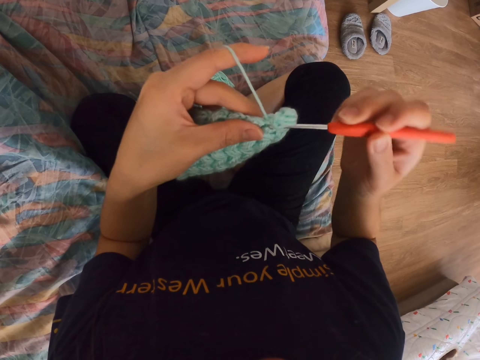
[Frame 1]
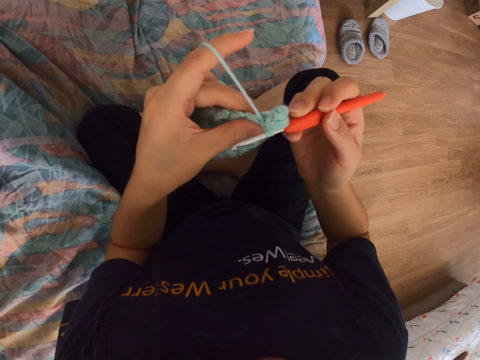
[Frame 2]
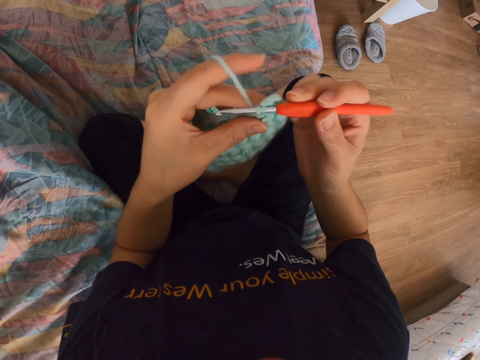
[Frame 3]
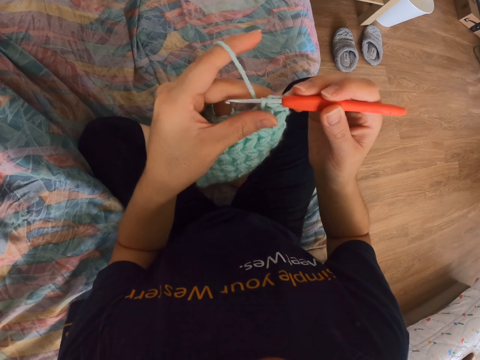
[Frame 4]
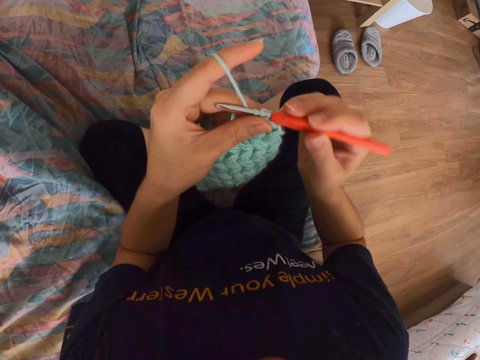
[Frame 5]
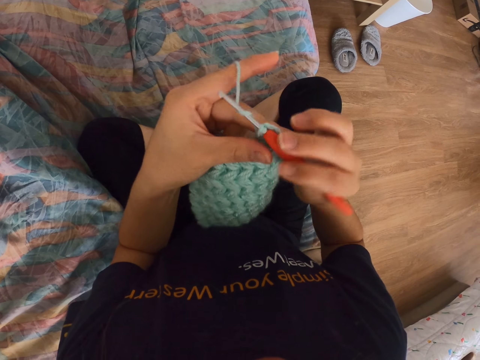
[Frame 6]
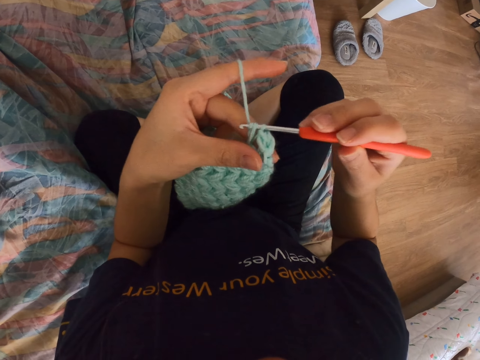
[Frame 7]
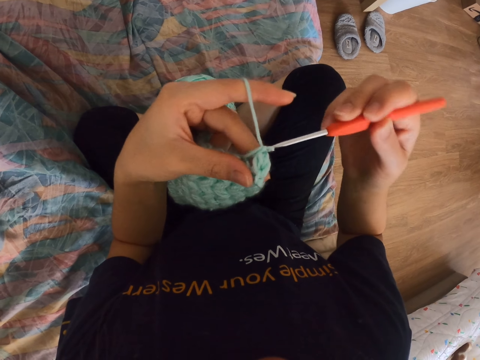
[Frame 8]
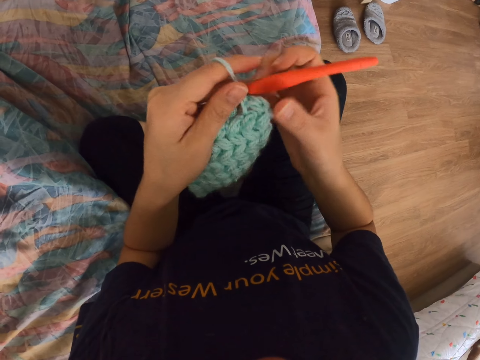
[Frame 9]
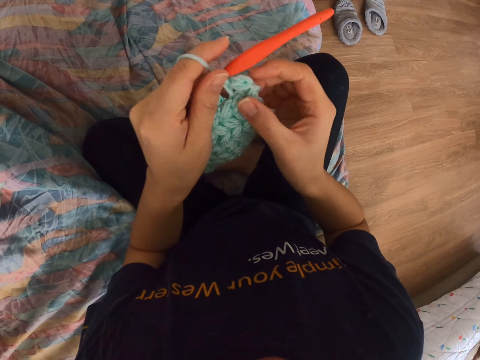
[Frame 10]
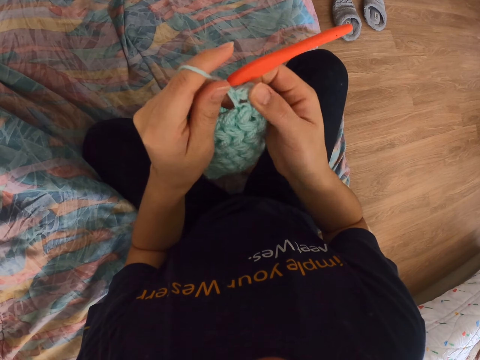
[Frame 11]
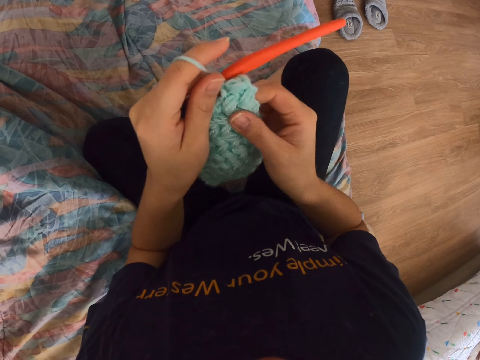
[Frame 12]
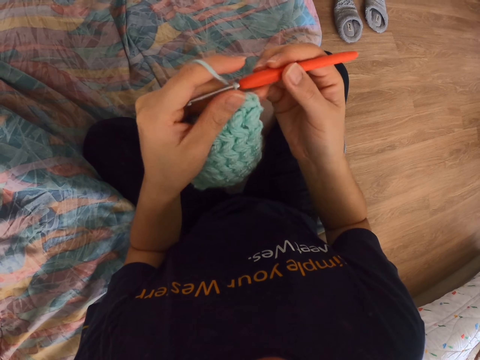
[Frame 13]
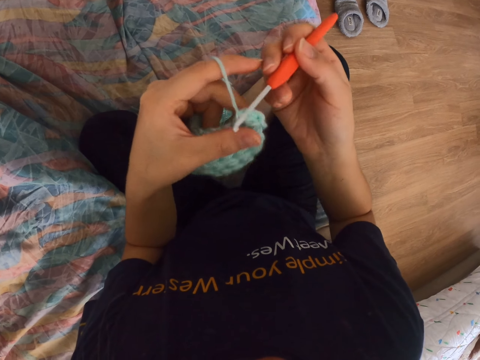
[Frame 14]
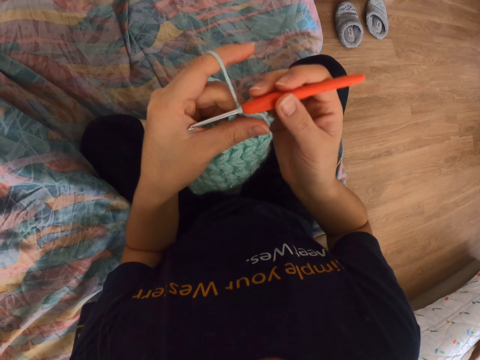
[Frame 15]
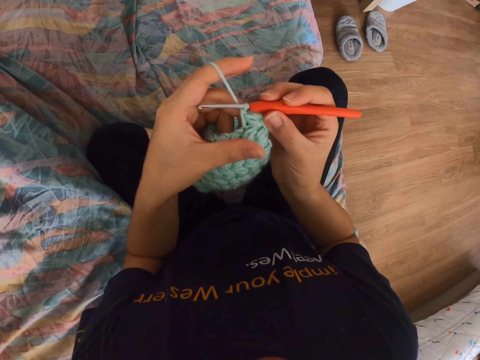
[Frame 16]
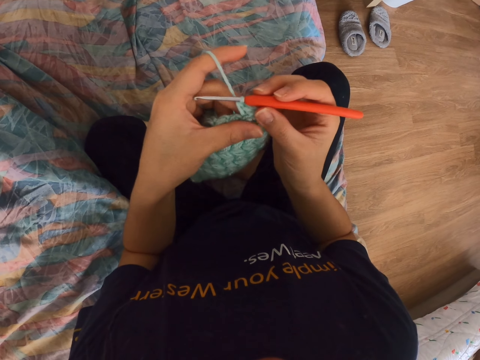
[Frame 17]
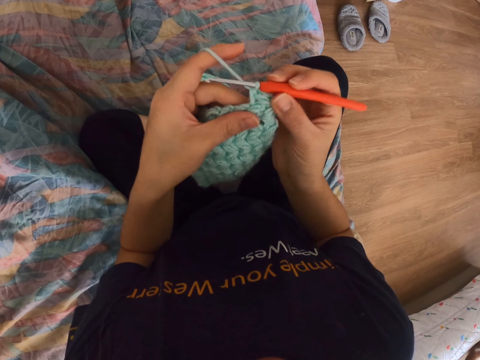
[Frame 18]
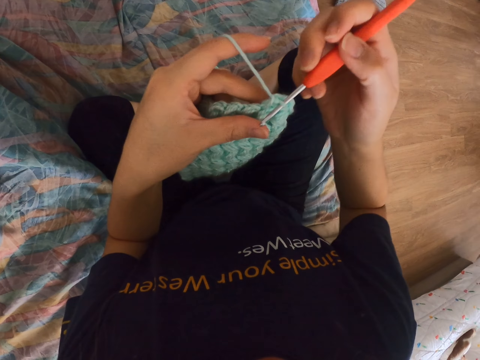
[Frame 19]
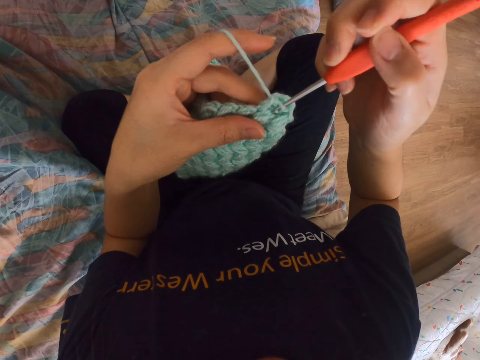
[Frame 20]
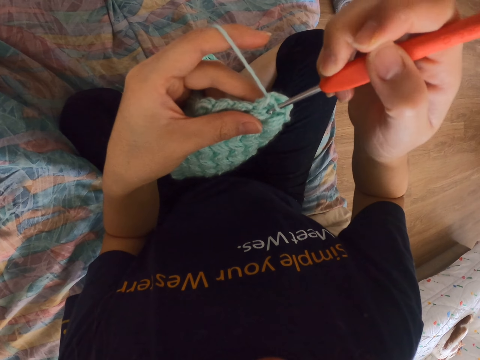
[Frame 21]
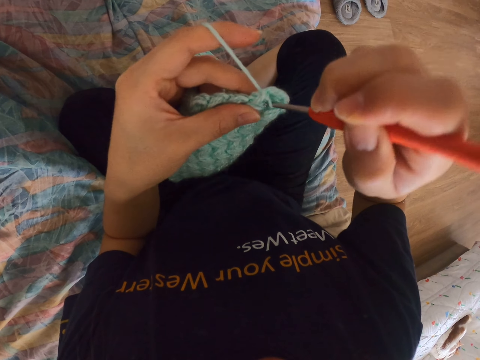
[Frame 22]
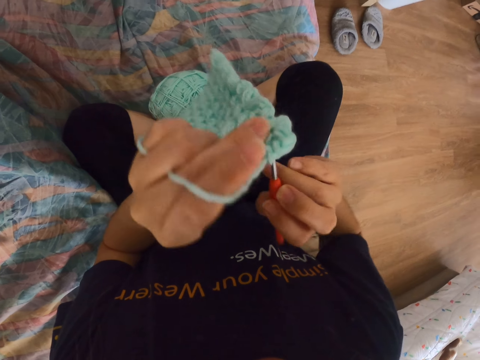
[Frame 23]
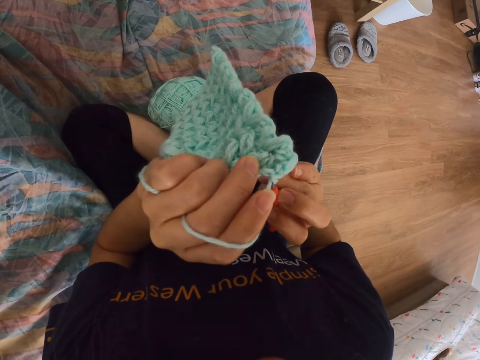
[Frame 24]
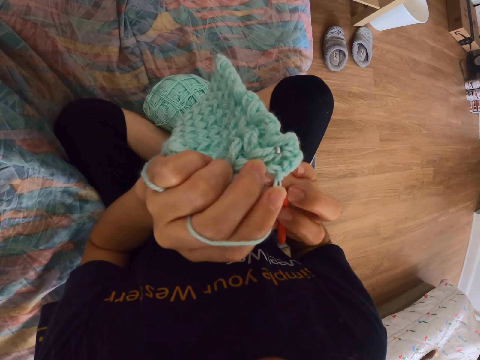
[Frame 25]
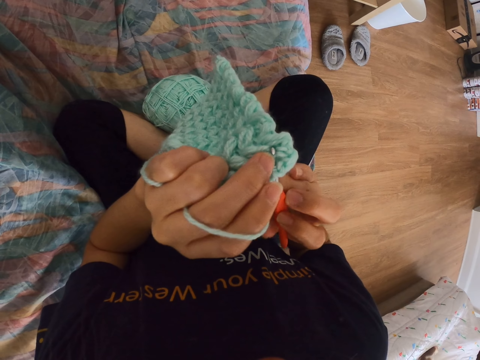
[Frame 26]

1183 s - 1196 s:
The camera wearer takes the thread on the needle. They crochet a cloth. They take the thread on the needle. They knit. They take the needle from the other hand. They press the woolen cloth. They take the needle from the other hand. They crochet the cloth. They turn the woolen cloth.

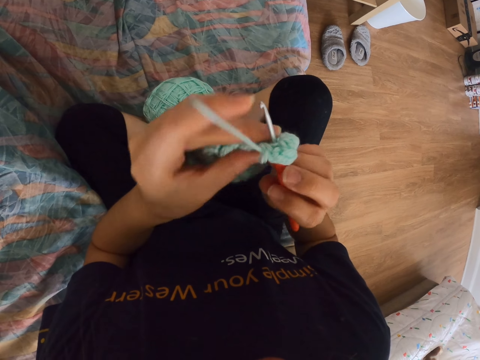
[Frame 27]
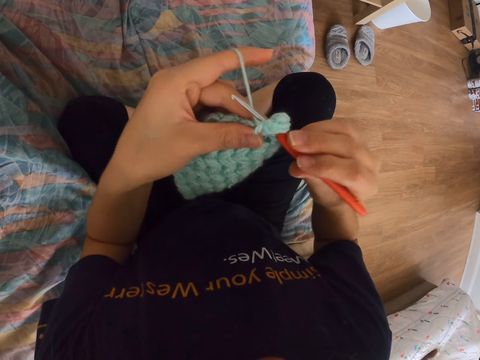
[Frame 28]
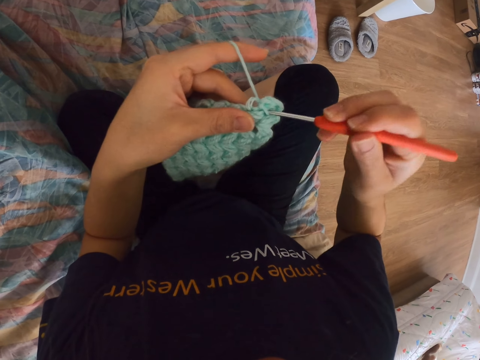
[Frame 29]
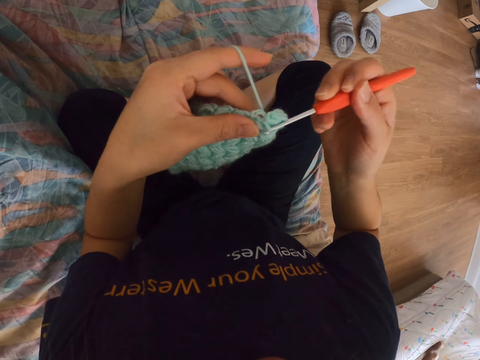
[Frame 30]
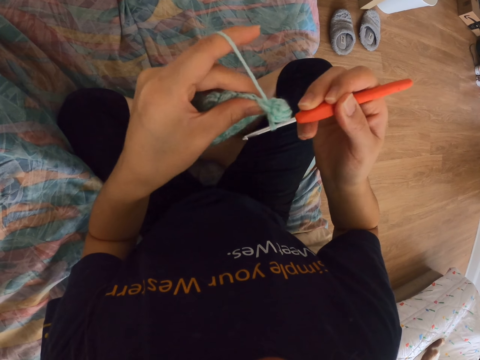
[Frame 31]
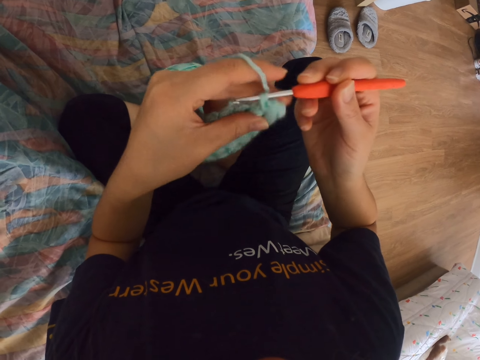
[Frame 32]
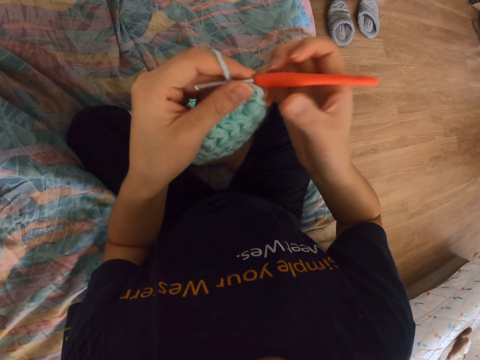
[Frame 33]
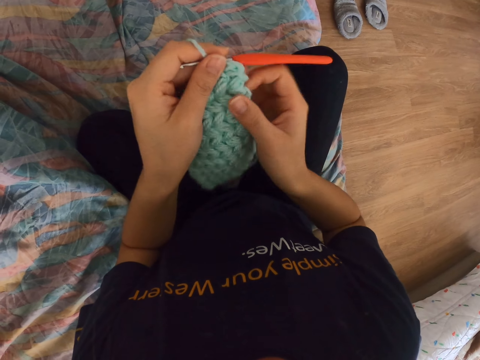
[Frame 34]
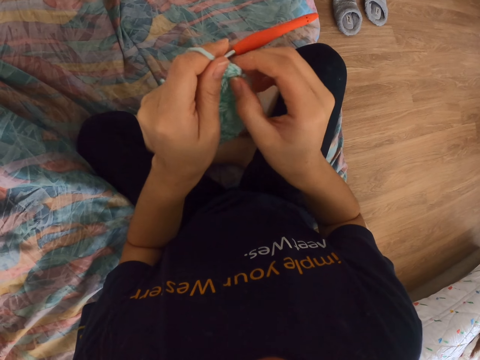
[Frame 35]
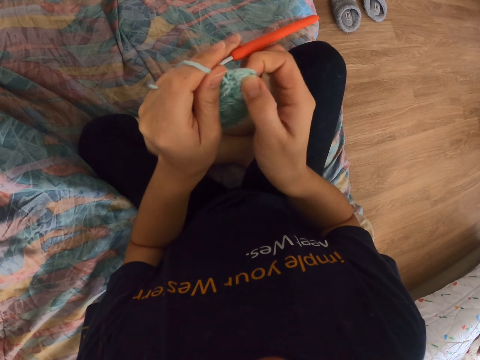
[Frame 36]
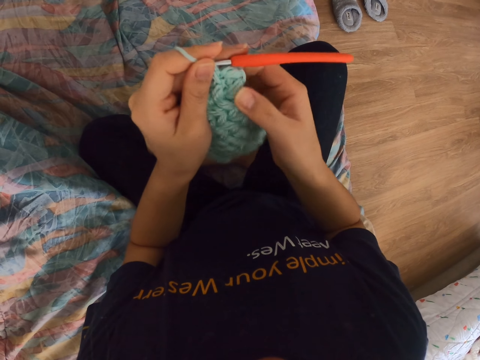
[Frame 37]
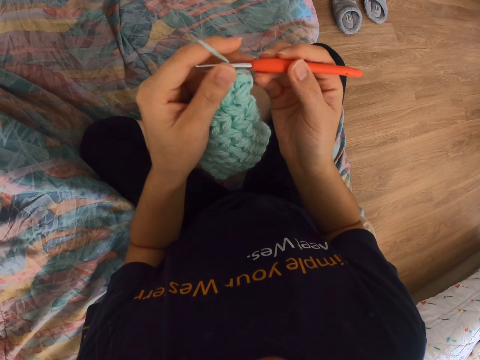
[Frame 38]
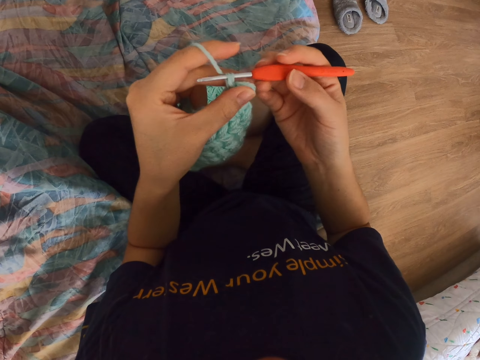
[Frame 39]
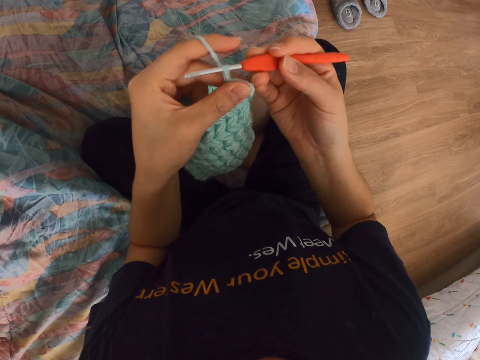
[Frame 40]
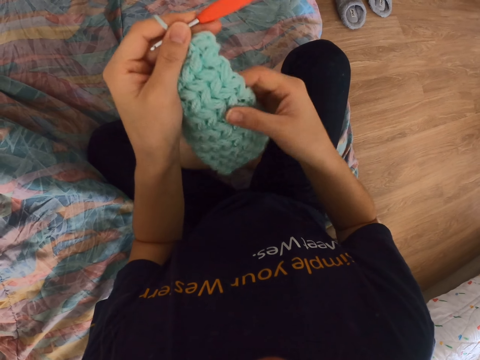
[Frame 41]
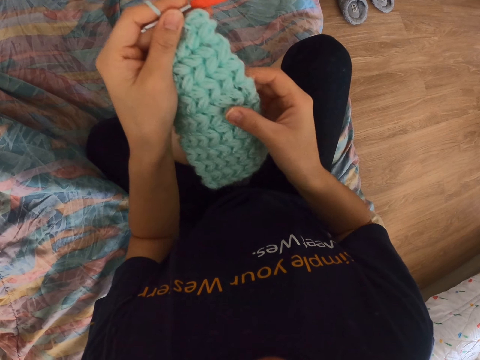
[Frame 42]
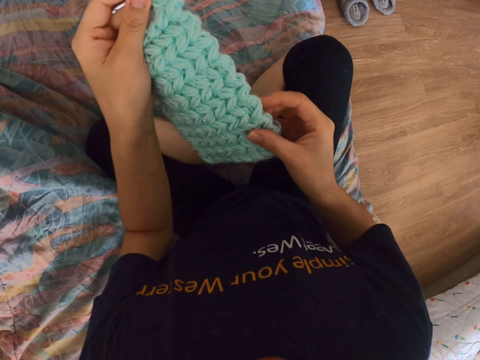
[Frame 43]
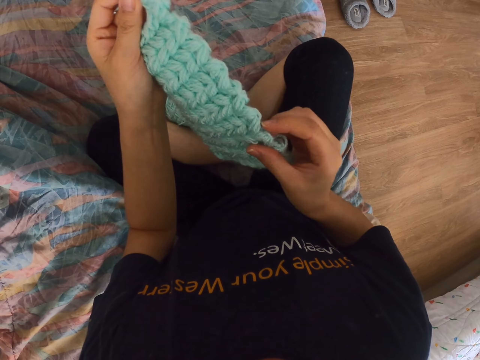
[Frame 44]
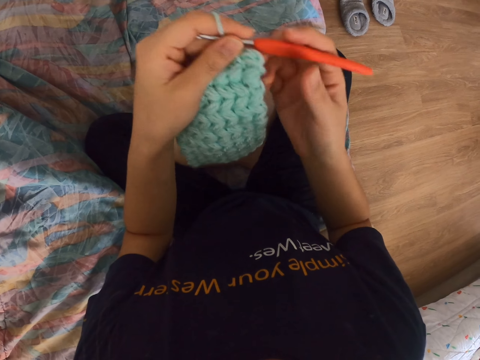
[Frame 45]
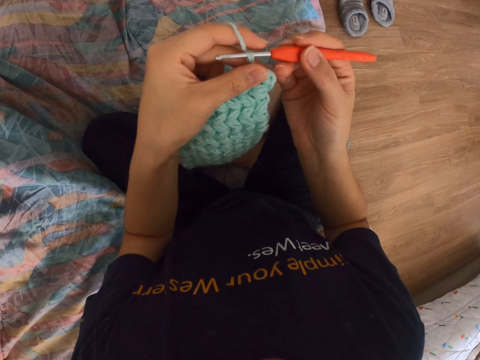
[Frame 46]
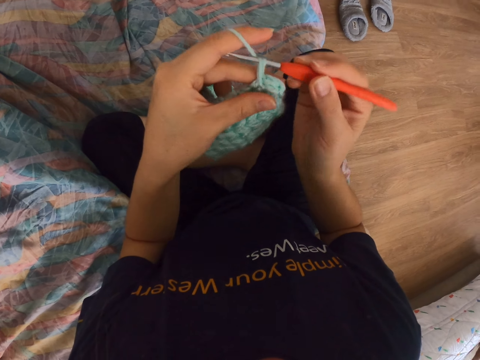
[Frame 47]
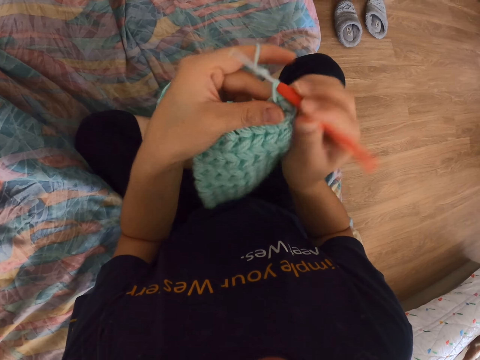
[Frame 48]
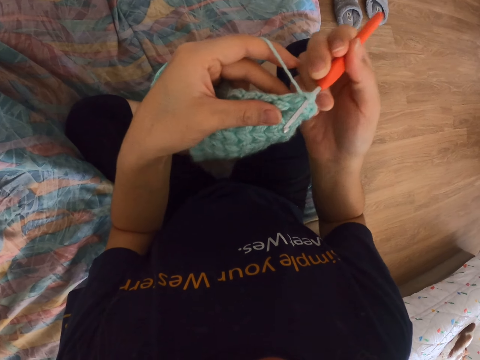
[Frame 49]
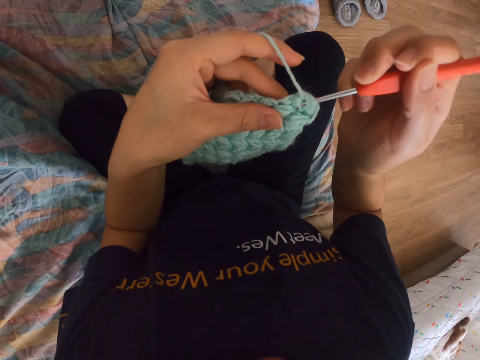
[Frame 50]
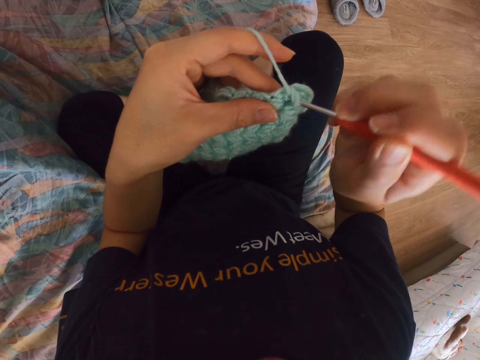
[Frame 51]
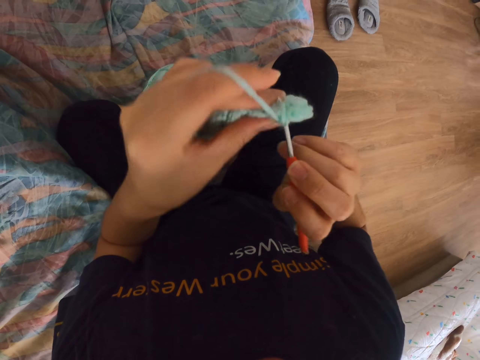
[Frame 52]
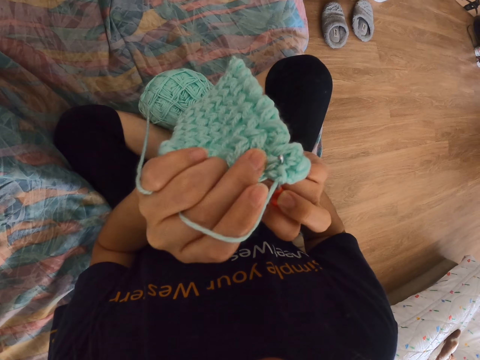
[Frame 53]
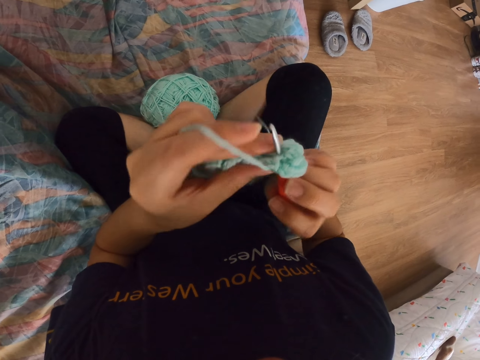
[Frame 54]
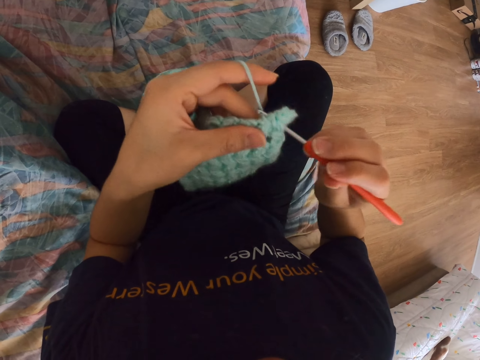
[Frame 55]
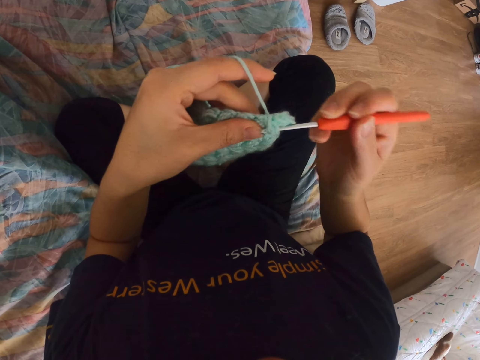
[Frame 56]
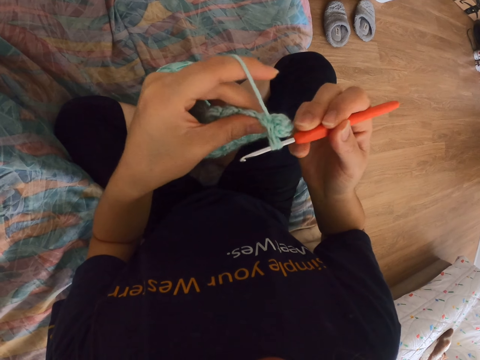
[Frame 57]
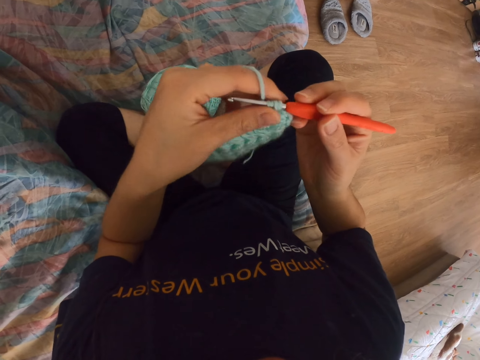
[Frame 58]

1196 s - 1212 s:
The camera wearer takes the thread on the needle. They knit. They pull the thread. They take the needle from the other hand. They touch the woolen cloth. They take the needle from the other hand. They hold the needle. They return the needle in the other hand. They touch the woolen cloth. They take the needle from the other hand. They hold the crochet hook. They take the thread on the needle. They crochet the cloth. They turn the woolen cloth. They take the thread on the needle. They knit.
